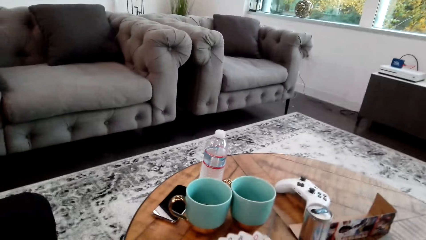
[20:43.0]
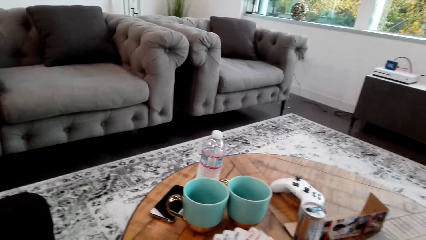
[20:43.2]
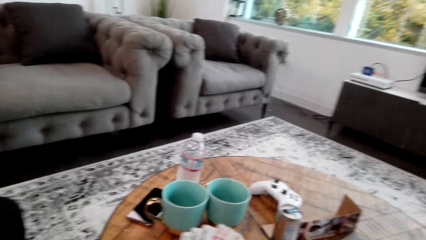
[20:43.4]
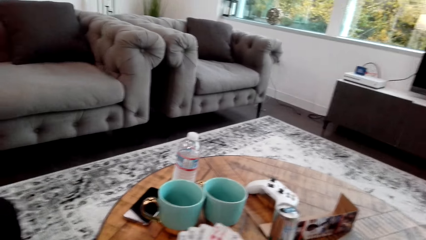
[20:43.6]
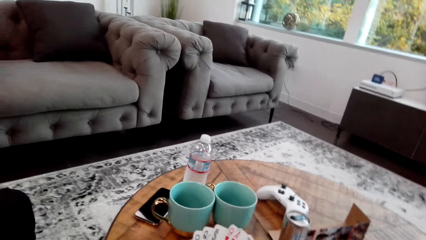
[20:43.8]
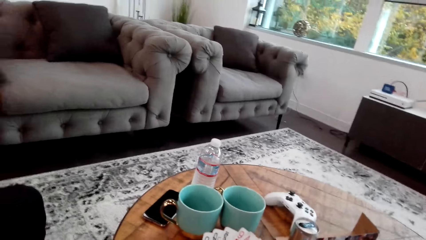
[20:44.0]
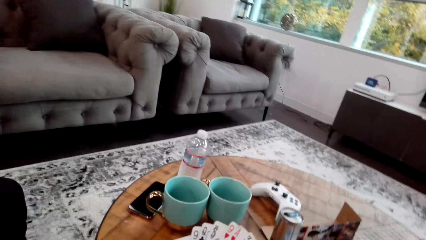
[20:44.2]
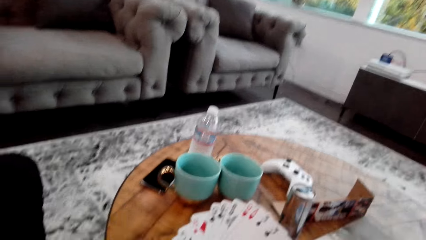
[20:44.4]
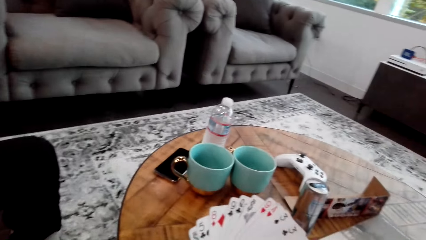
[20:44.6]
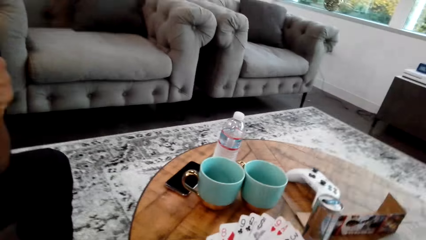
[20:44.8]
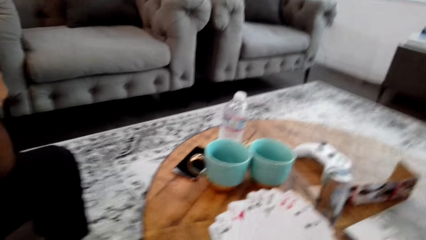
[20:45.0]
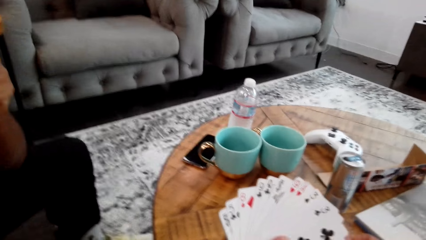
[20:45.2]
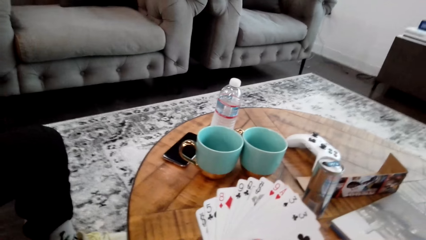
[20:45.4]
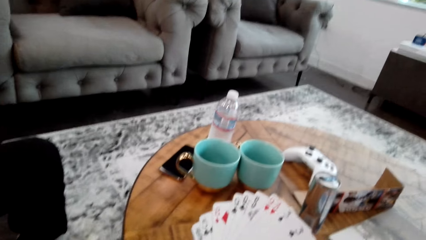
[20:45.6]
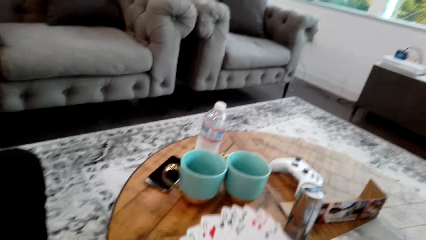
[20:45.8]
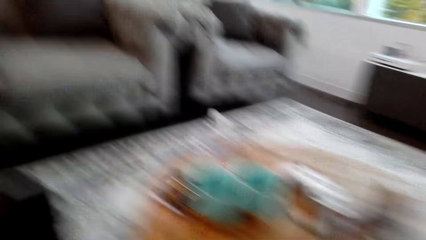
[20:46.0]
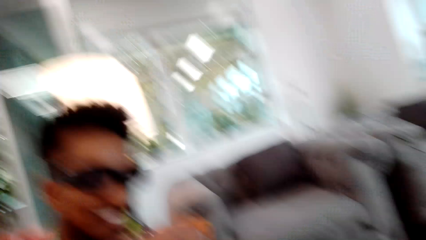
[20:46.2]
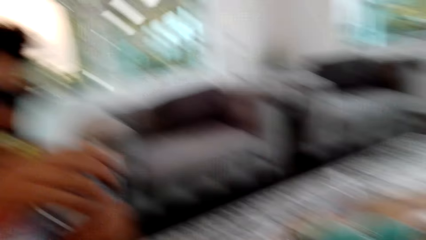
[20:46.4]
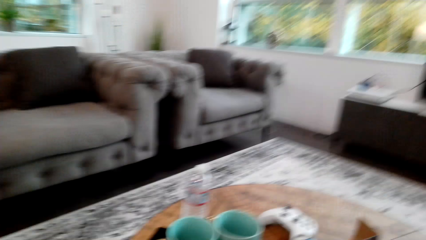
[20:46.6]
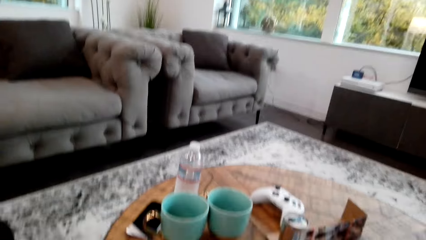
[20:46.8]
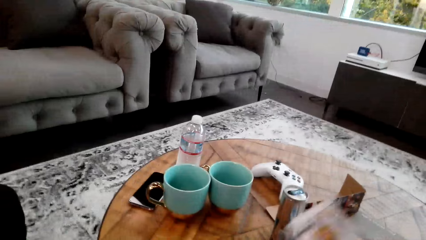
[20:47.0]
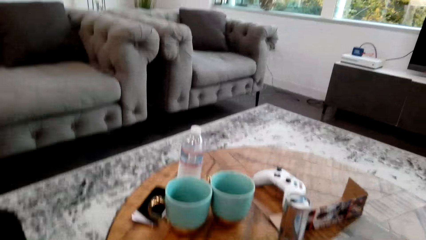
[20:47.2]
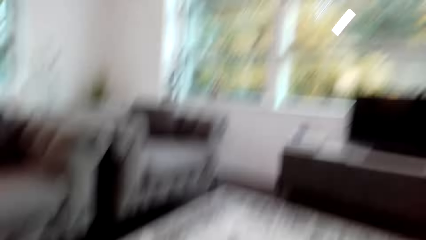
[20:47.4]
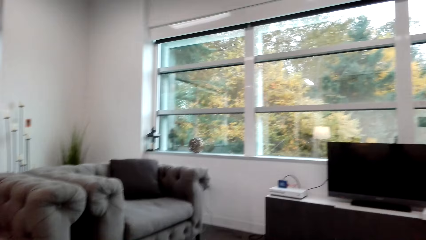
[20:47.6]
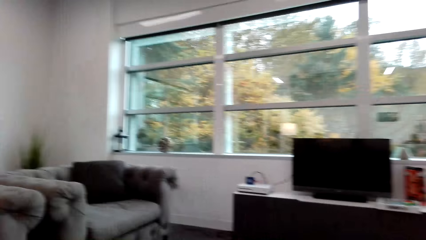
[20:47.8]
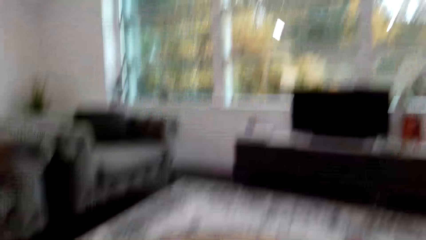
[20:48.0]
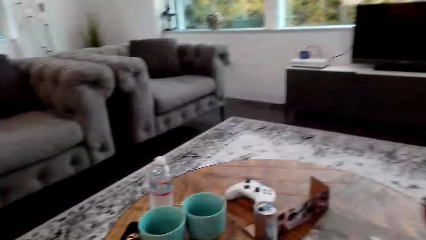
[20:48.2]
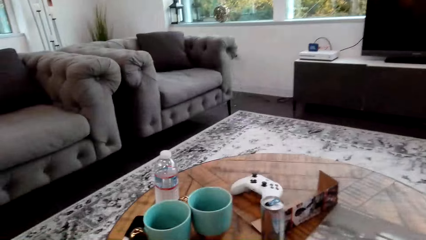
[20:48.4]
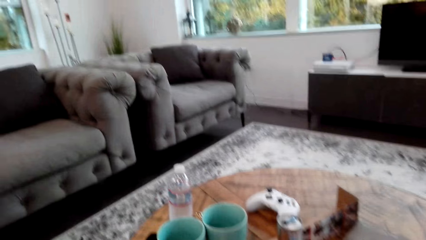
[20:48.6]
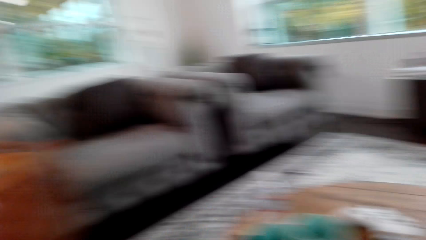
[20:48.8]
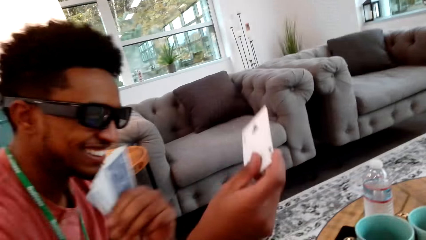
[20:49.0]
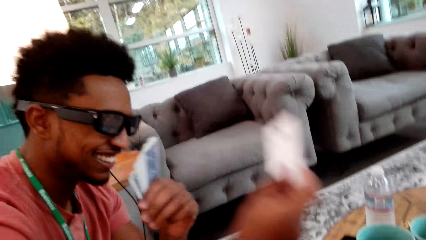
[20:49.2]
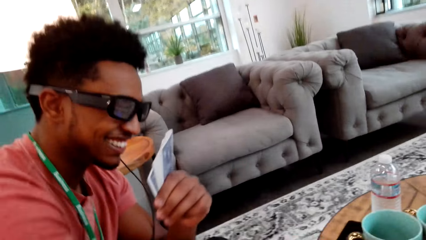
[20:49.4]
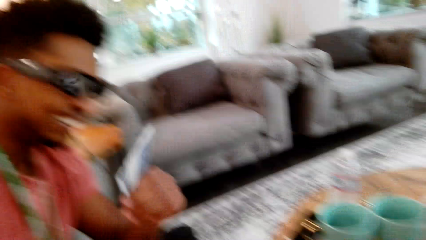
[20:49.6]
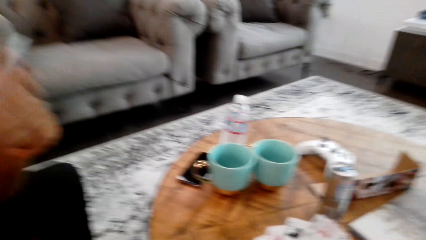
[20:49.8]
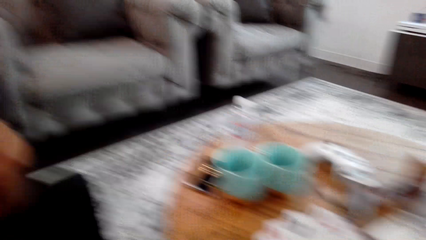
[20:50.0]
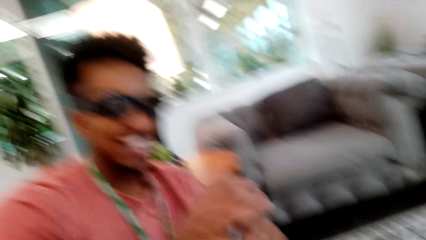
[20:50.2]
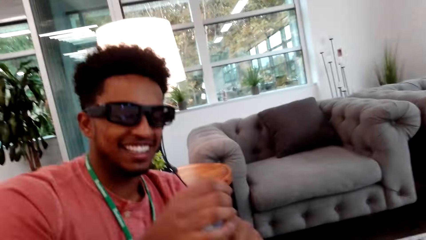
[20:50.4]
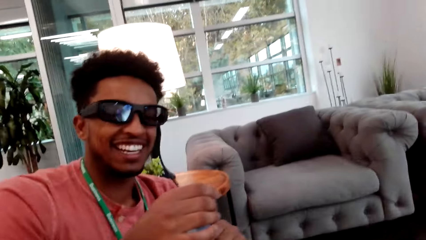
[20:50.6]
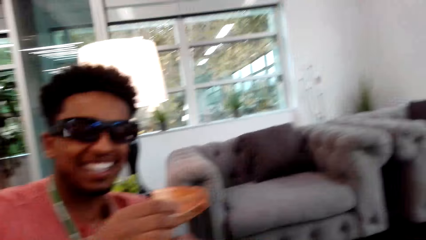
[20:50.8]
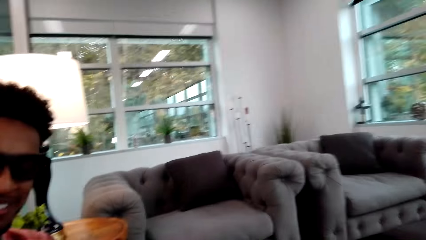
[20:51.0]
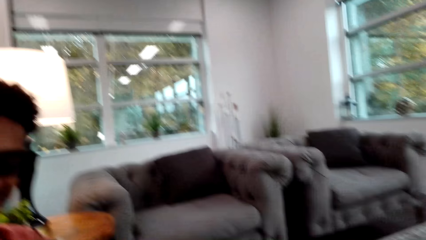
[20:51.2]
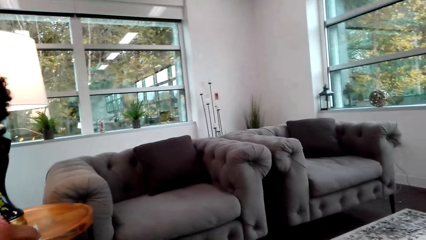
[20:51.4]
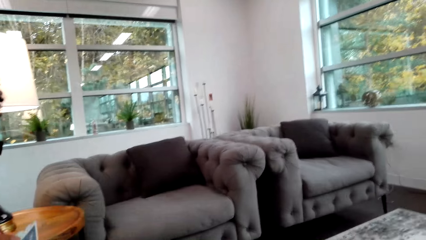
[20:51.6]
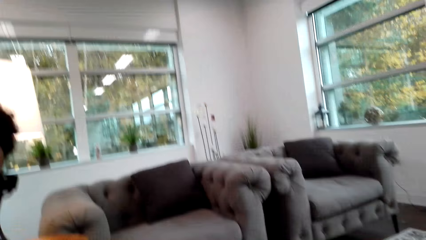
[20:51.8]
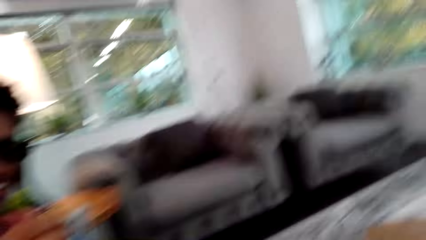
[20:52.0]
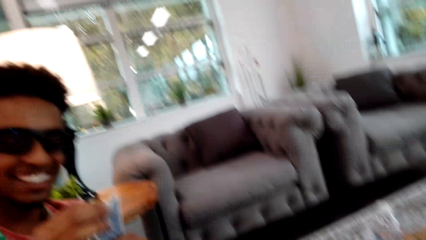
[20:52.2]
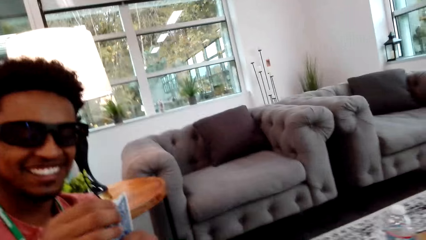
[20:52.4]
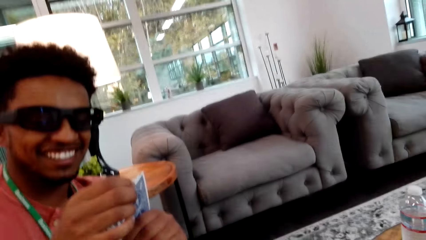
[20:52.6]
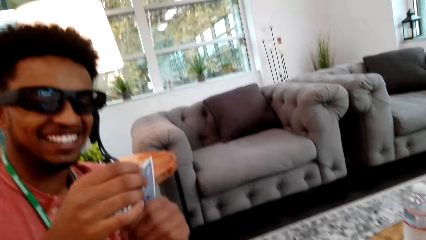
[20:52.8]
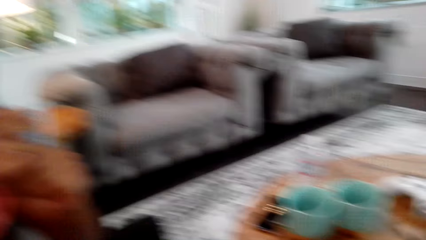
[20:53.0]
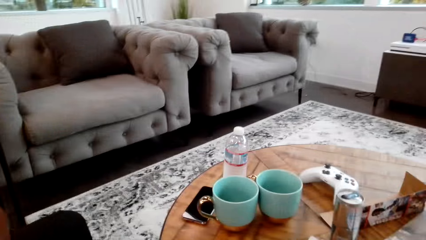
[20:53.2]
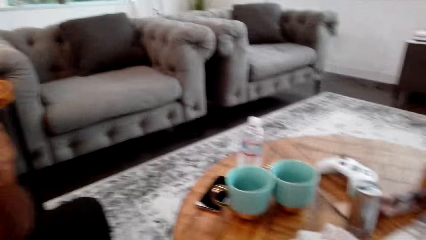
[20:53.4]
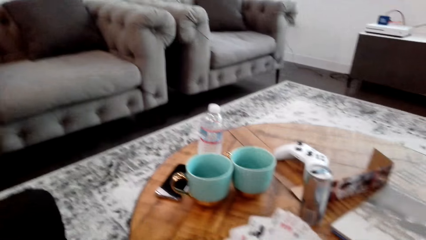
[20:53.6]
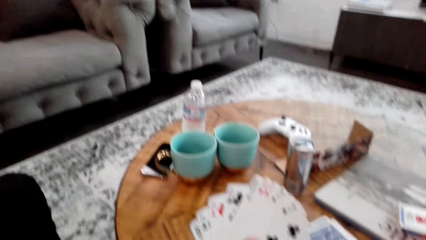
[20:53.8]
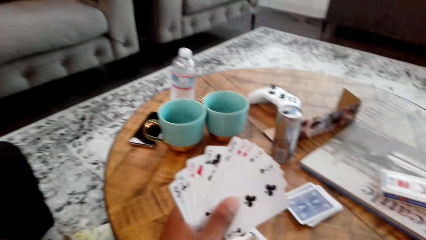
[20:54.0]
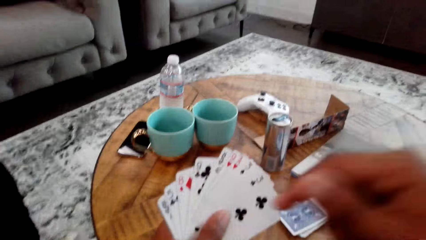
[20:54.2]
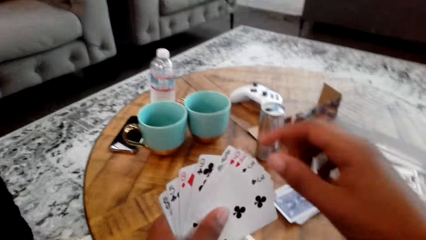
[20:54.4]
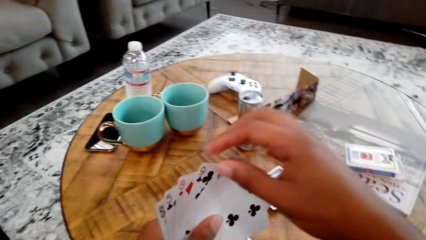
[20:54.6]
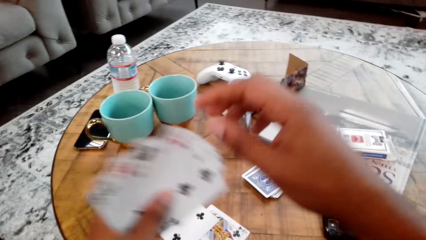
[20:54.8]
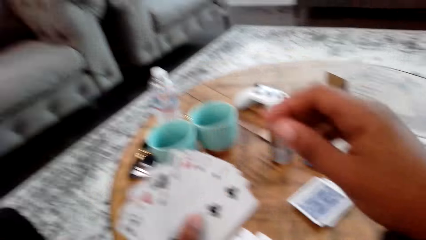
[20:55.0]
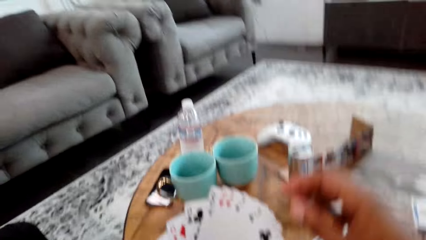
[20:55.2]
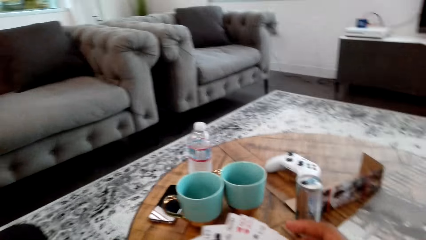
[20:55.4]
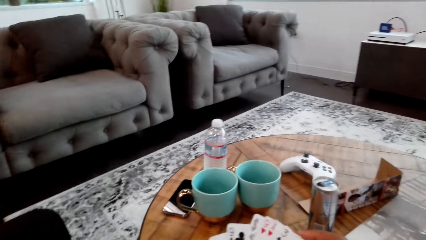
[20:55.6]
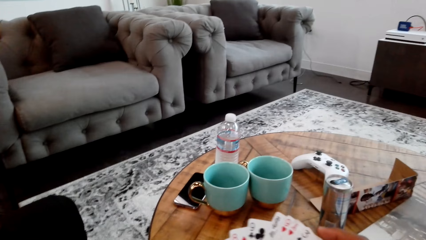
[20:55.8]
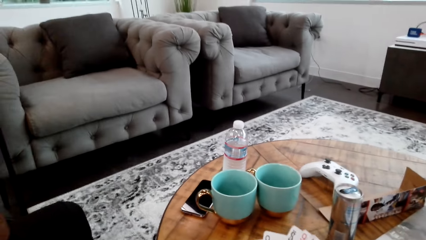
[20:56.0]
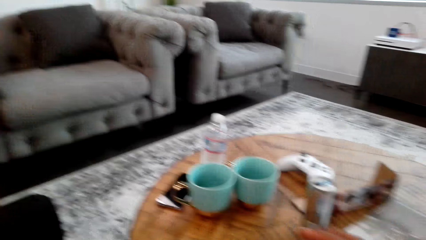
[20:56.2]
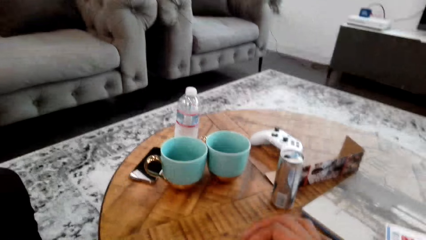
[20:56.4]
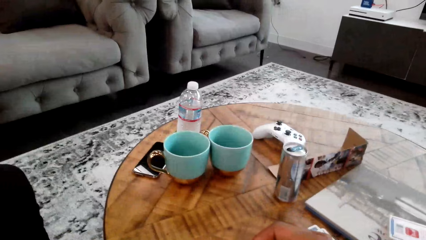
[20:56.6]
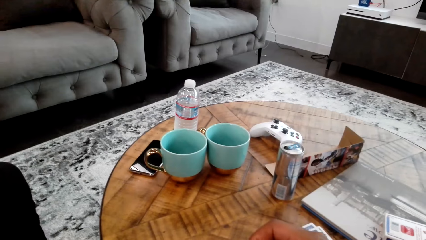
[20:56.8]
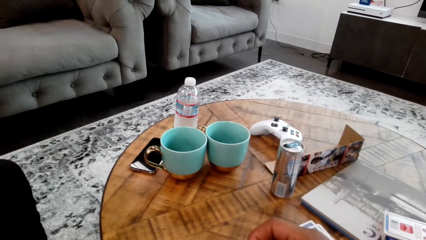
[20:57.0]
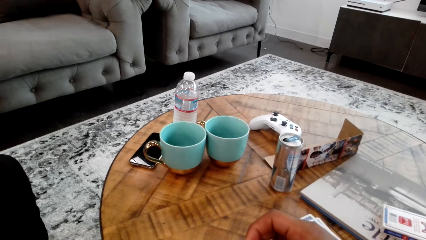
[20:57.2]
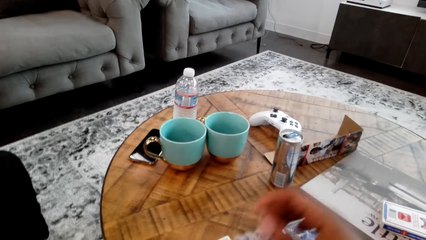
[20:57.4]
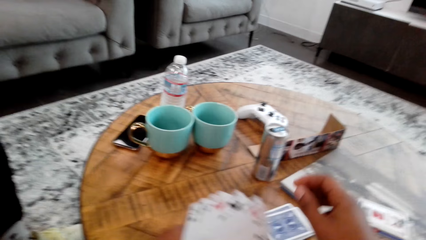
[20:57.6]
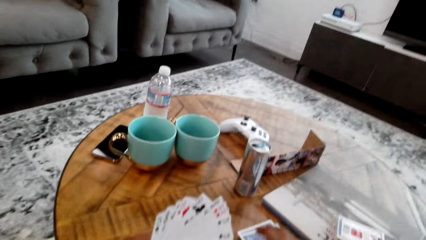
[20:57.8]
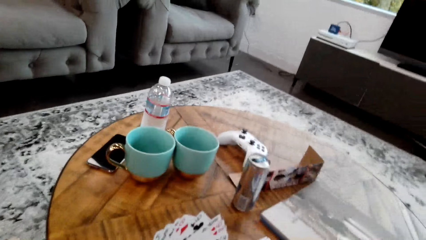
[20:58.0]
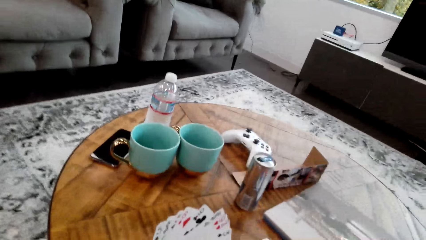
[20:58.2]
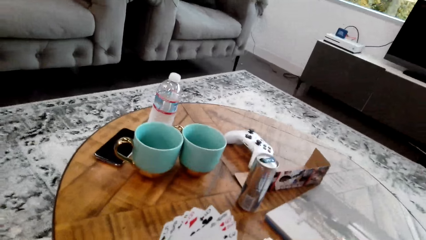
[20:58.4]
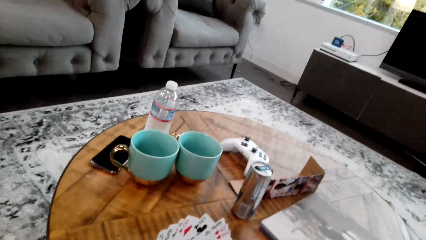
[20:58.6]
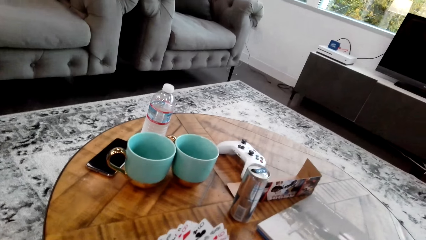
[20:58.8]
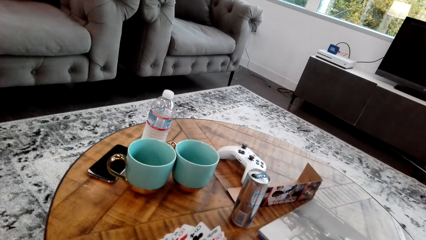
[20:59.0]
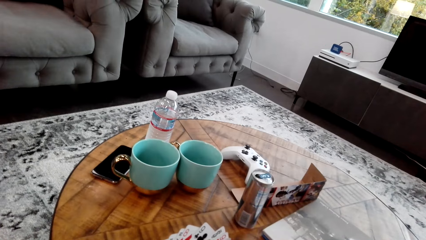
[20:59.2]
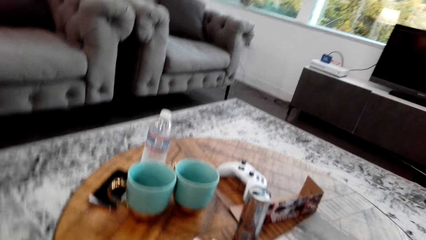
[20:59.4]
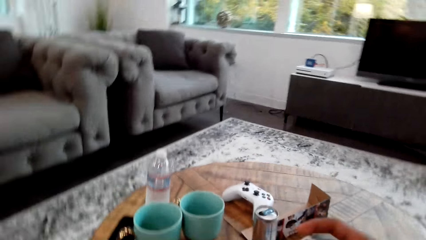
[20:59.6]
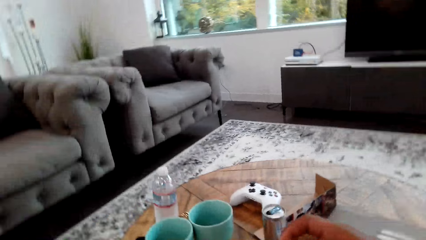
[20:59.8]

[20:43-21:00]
A man does something. The camera wearer counts cards with both hands. The man holds cards with both hands. The camera wearer counts cards with both hands.
